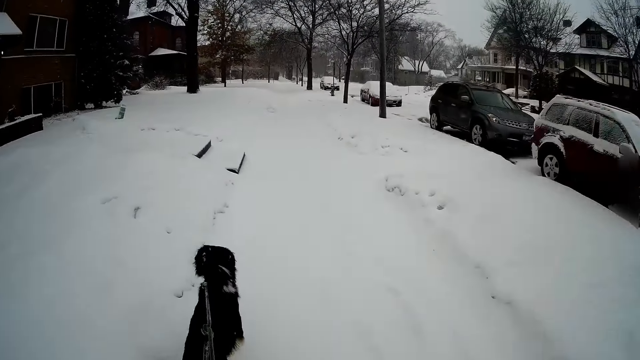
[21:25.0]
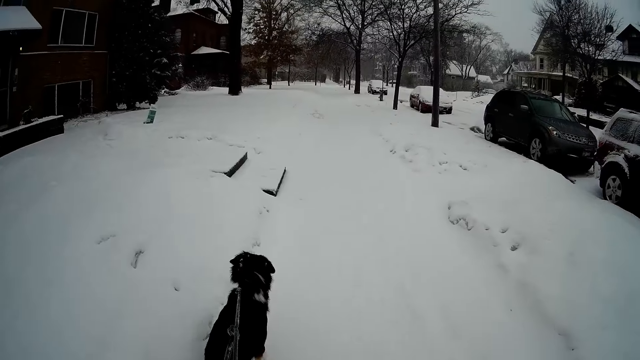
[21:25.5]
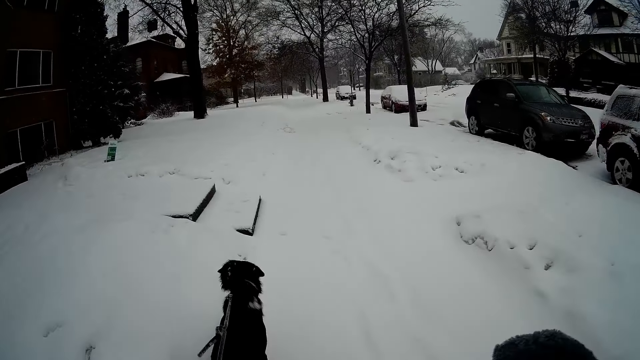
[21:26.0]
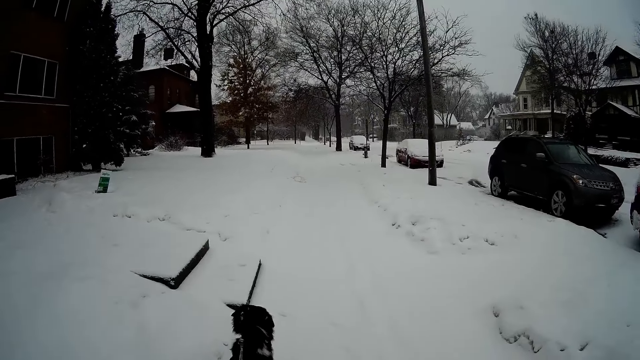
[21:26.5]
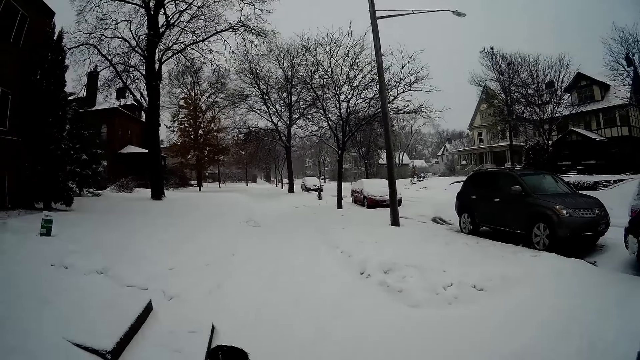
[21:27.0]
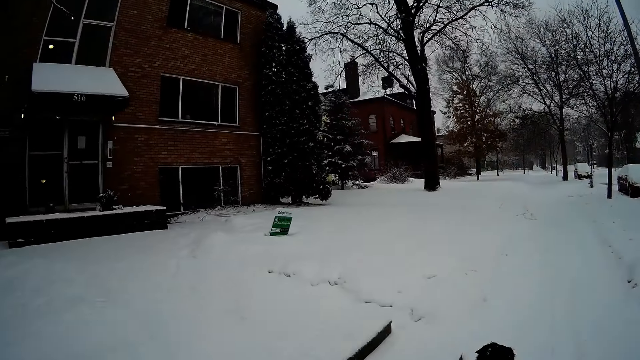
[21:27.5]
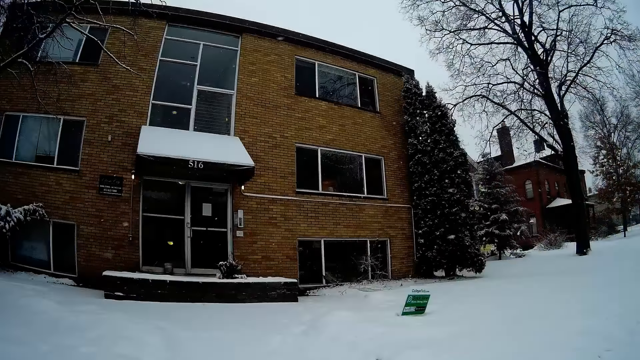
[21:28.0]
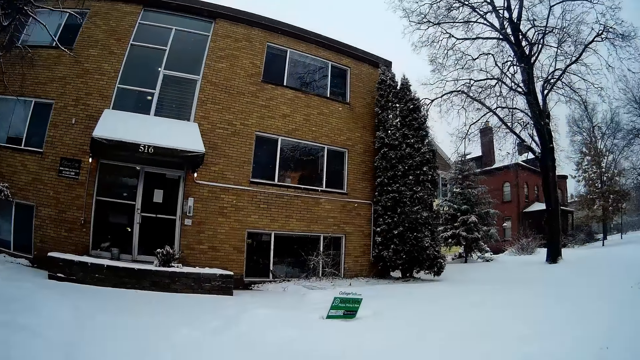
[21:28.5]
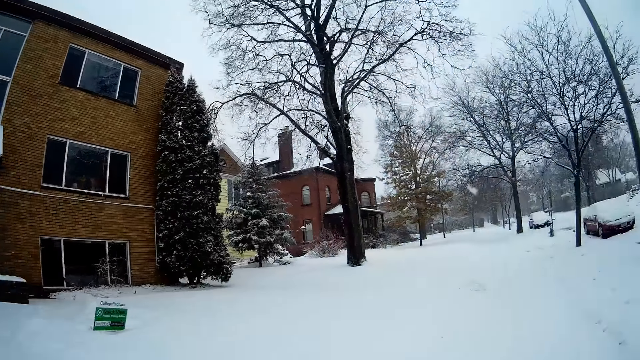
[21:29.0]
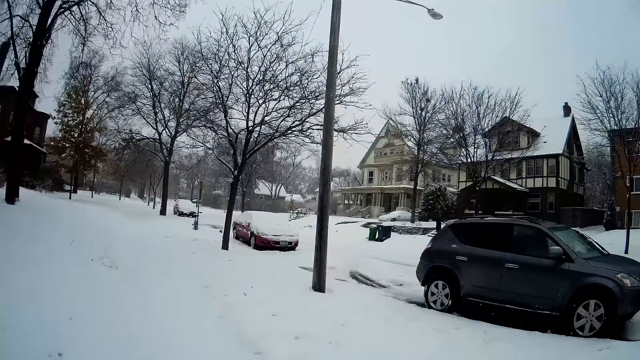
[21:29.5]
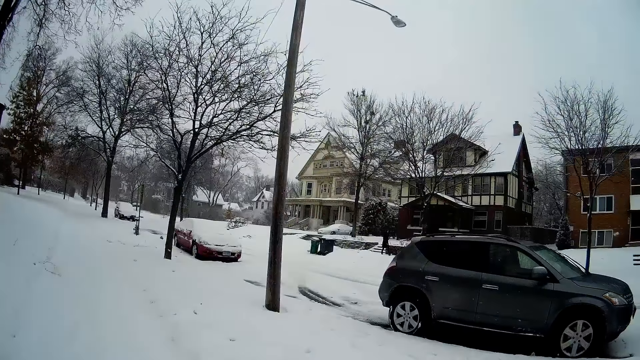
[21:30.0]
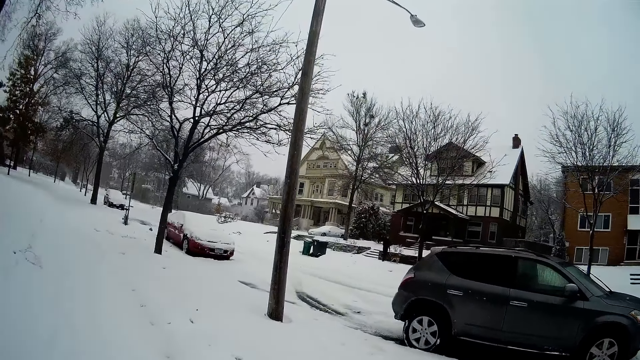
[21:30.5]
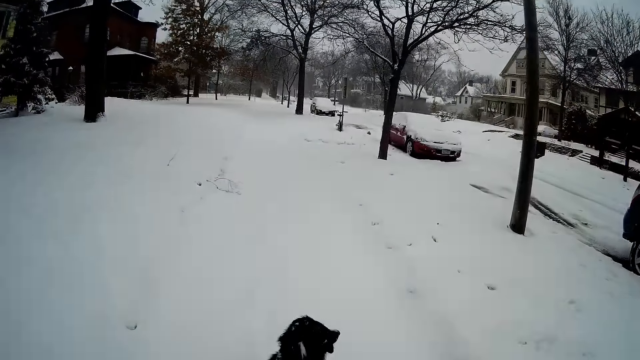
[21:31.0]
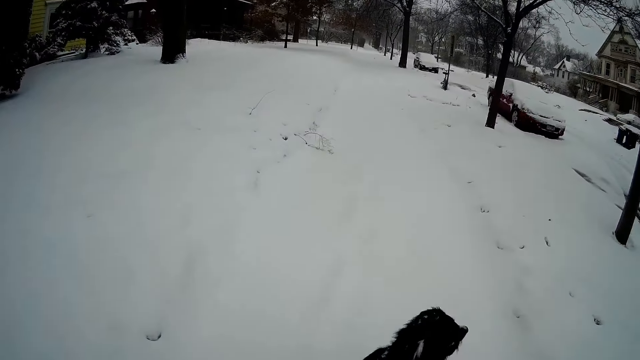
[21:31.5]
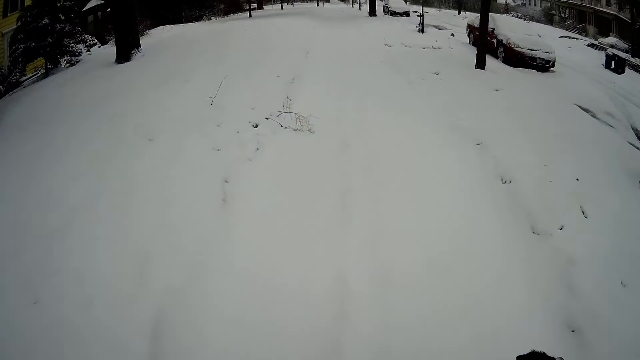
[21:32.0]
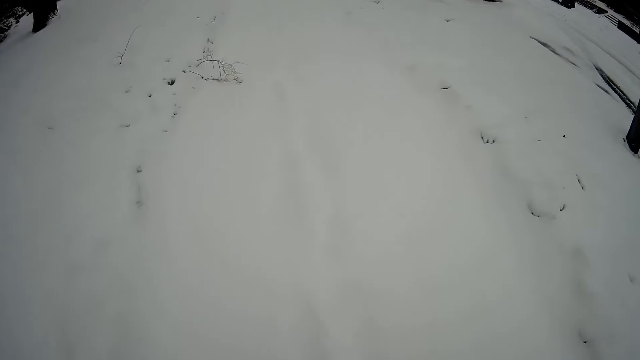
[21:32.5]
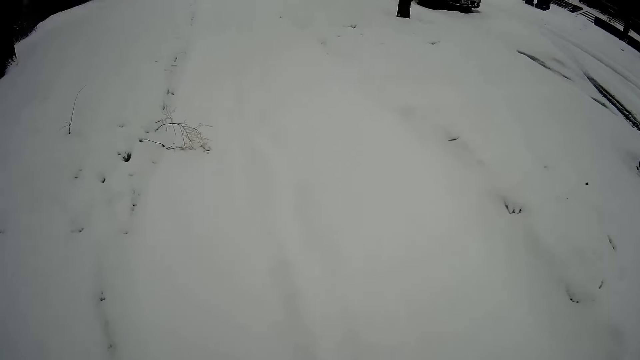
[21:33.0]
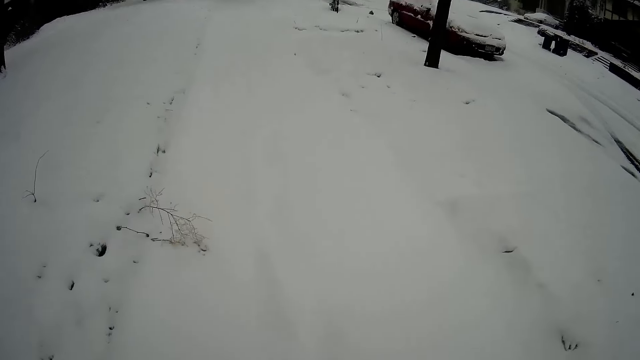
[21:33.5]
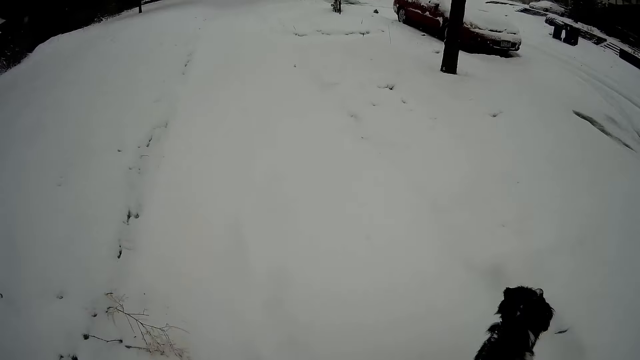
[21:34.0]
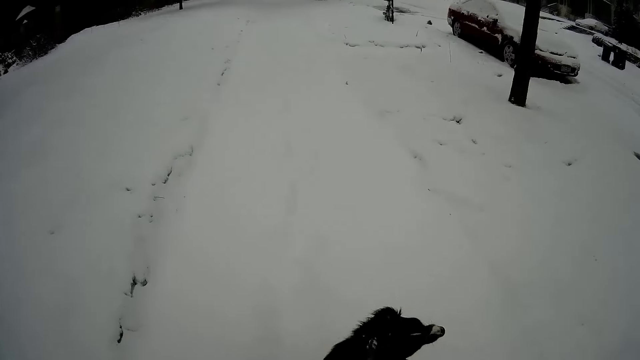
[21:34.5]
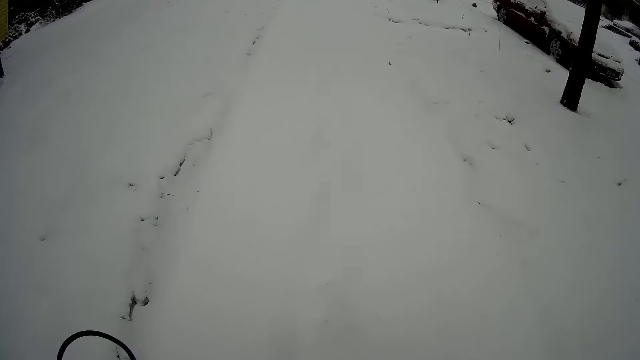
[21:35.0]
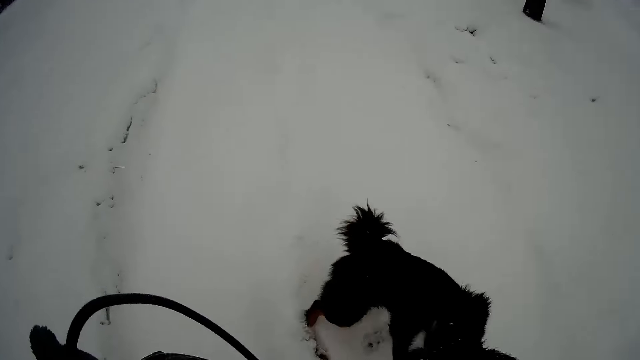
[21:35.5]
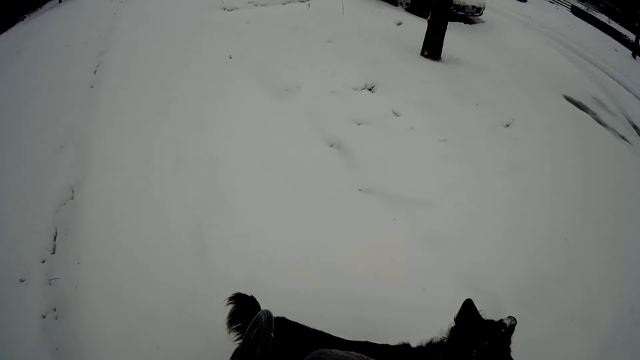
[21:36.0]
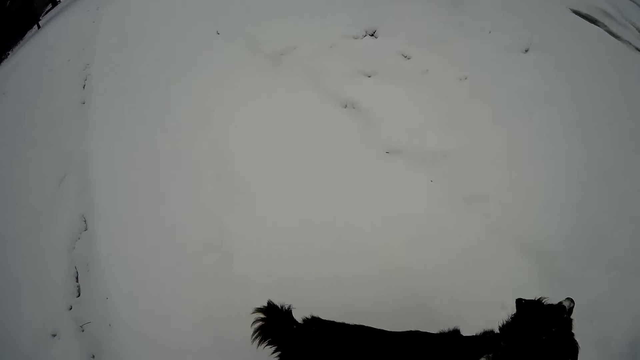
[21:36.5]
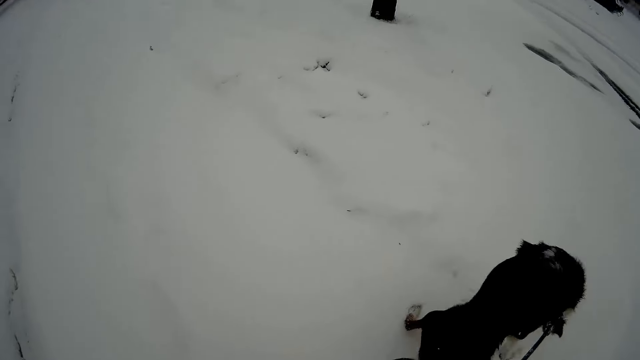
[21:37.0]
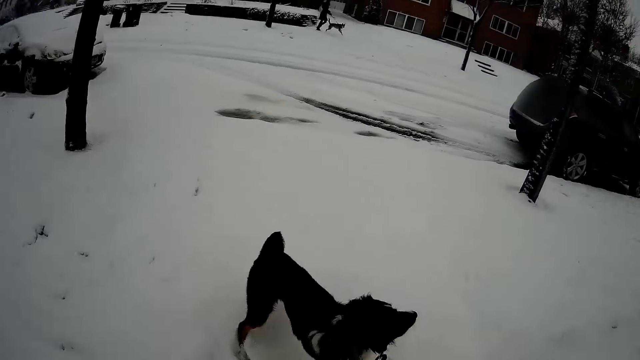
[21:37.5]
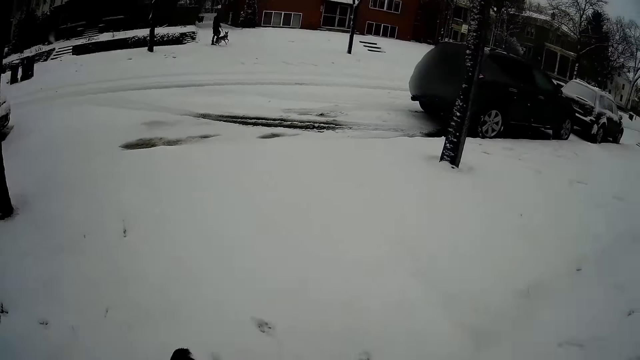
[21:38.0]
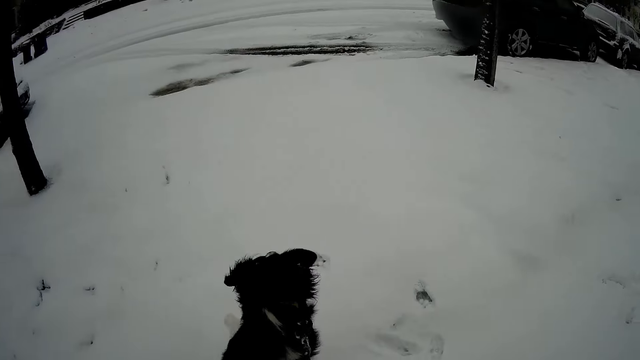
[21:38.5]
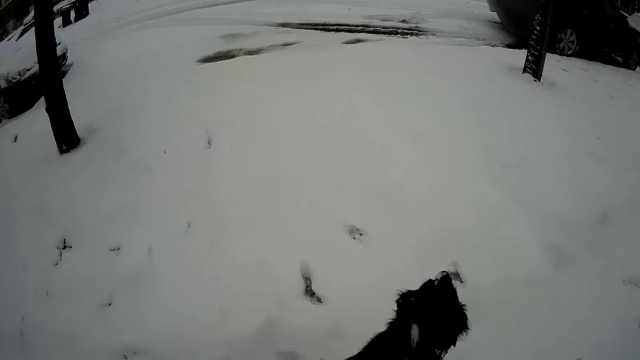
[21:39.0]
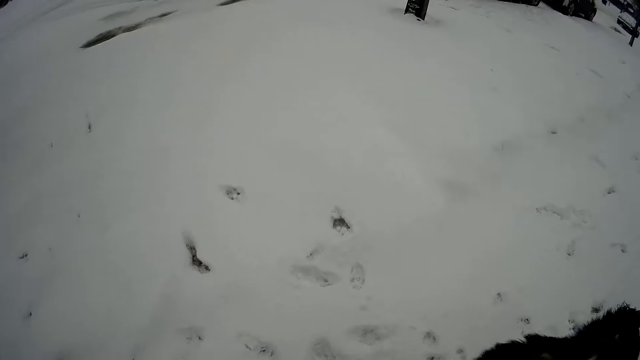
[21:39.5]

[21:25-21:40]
The camera wearer looks around. He walks around. He plays with the dog with the leash in his left hand. He looks around.

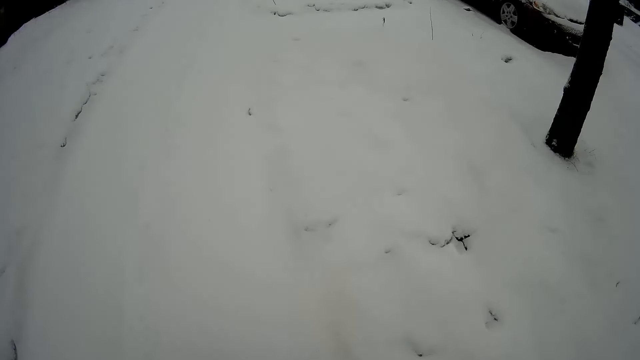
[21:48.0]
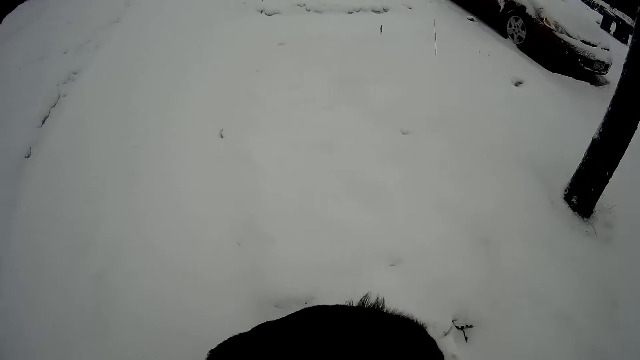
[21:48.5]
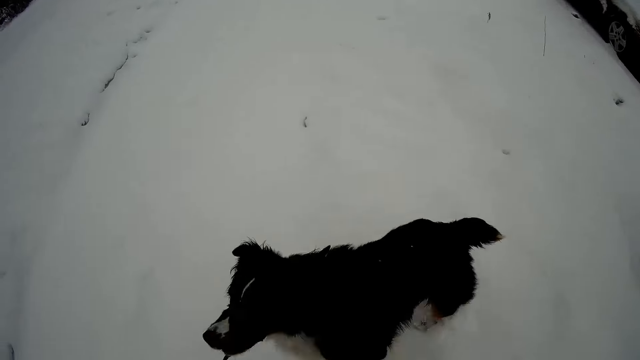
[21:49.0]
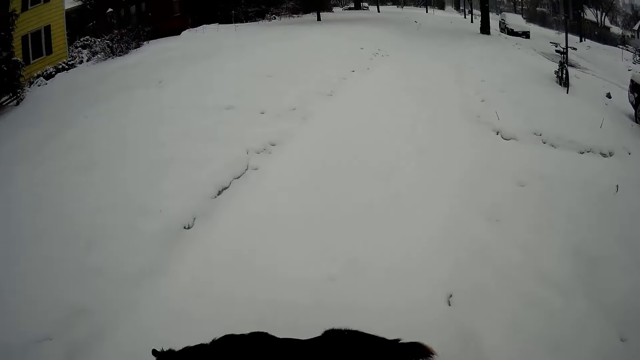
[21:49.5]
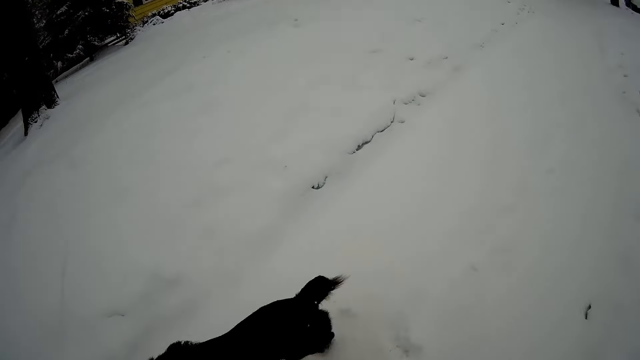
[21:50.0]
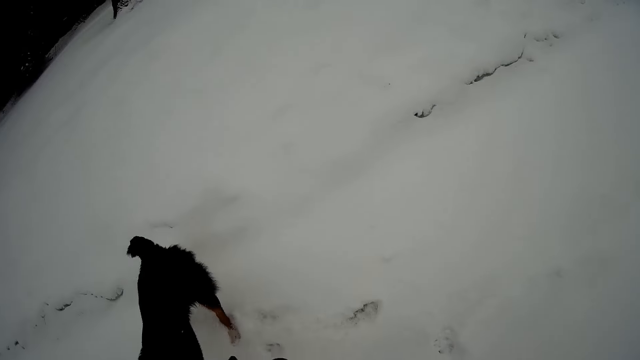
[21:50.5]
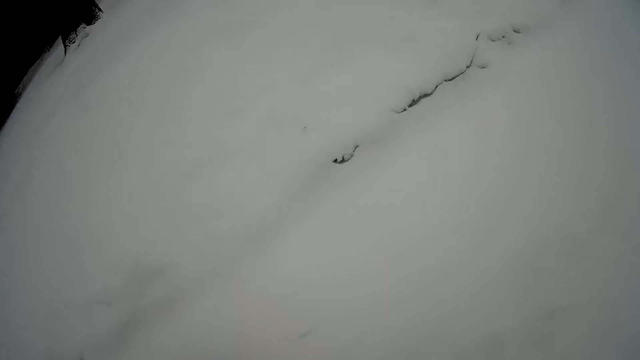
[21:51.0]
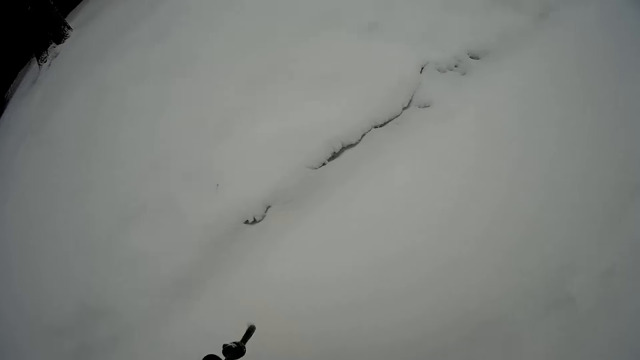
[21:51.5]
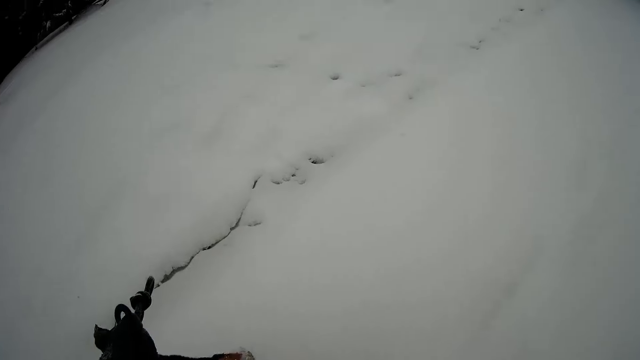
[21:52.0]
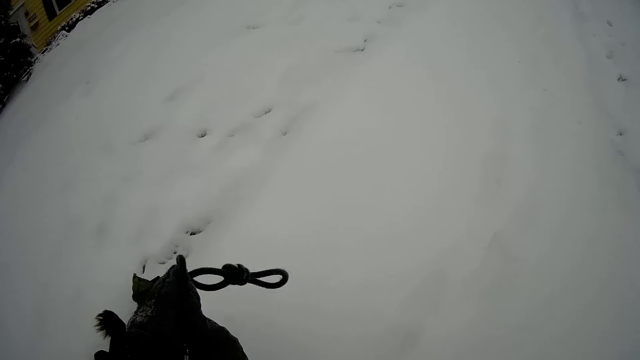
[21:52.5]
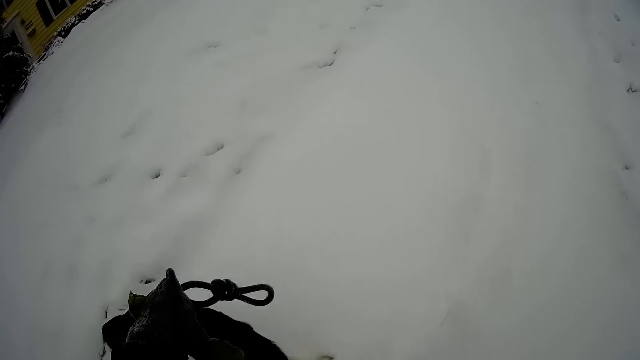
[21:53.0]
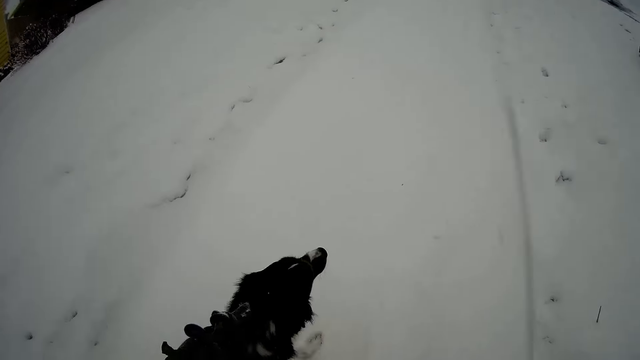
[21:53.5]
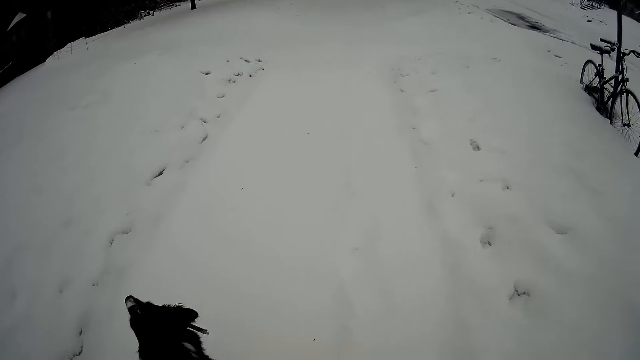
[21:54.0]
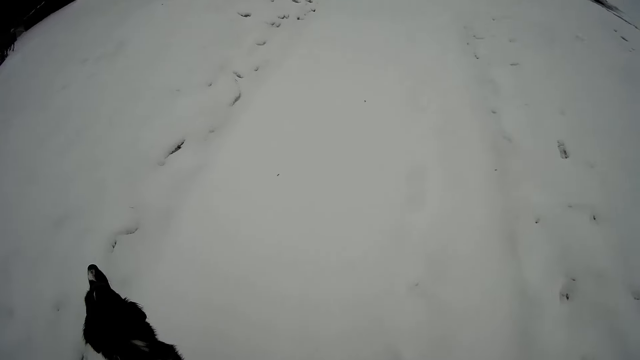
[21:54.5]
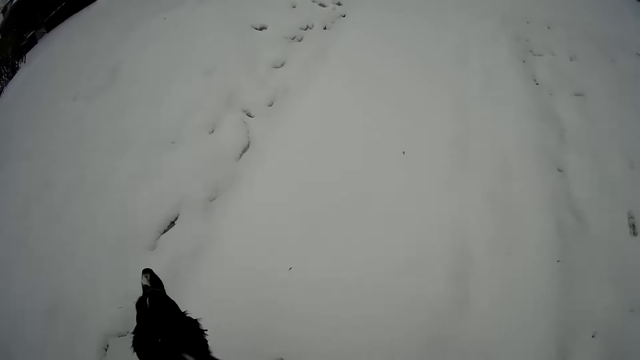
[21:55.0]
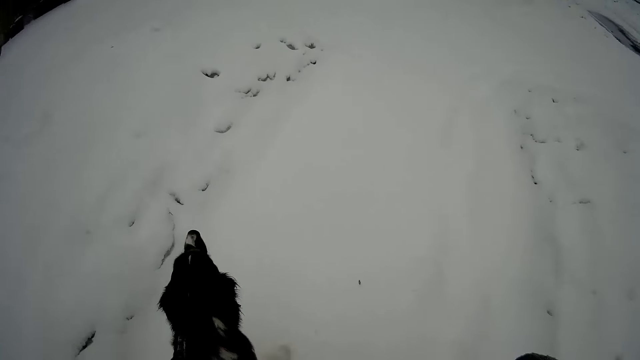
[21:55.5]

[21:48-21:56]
The camera wearer walks around. They look around. They walk around.
